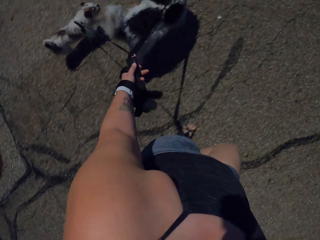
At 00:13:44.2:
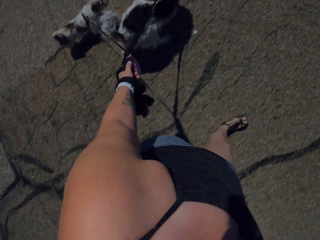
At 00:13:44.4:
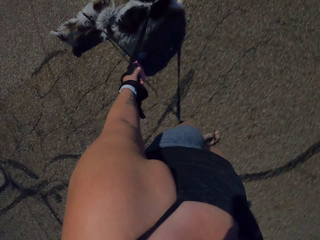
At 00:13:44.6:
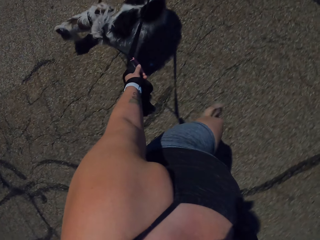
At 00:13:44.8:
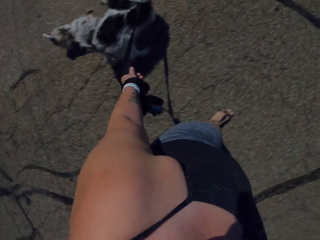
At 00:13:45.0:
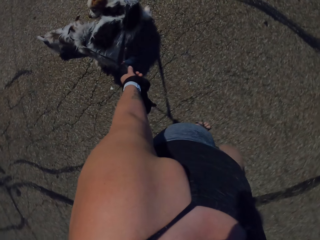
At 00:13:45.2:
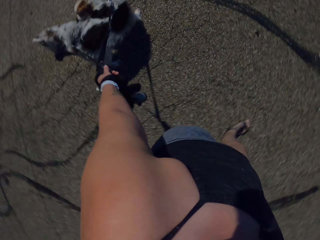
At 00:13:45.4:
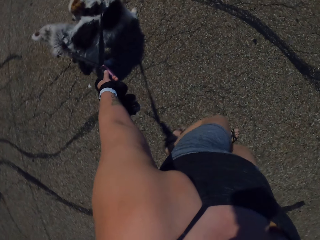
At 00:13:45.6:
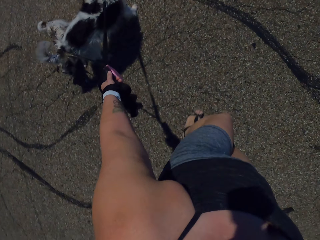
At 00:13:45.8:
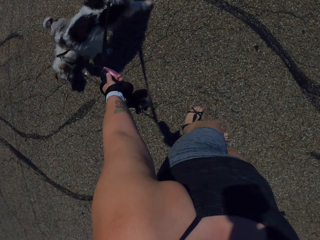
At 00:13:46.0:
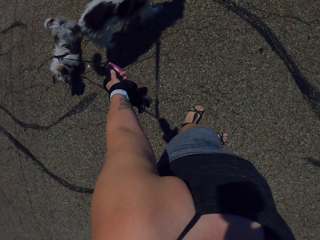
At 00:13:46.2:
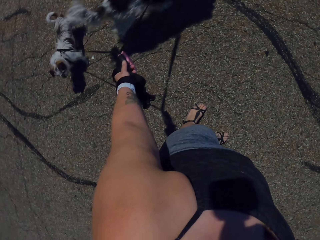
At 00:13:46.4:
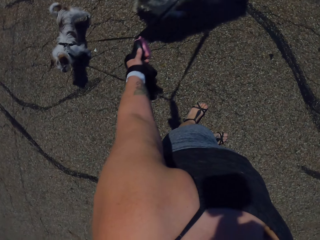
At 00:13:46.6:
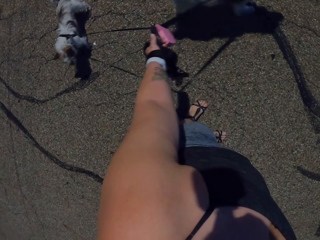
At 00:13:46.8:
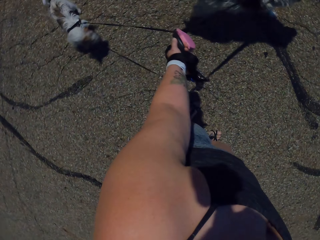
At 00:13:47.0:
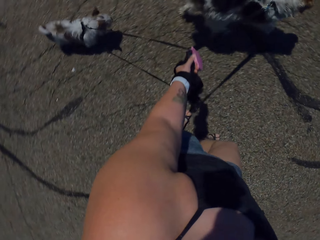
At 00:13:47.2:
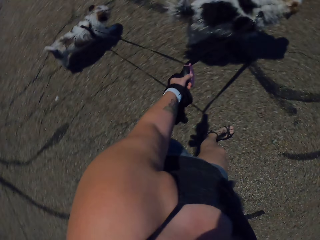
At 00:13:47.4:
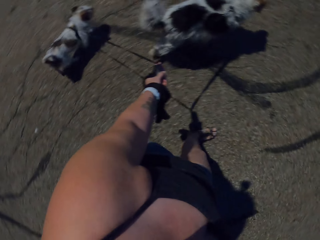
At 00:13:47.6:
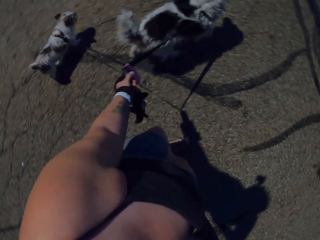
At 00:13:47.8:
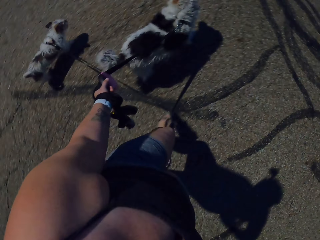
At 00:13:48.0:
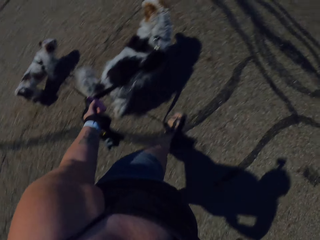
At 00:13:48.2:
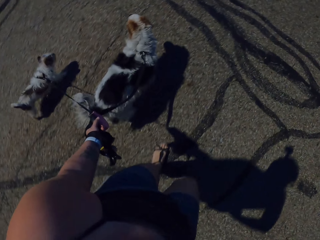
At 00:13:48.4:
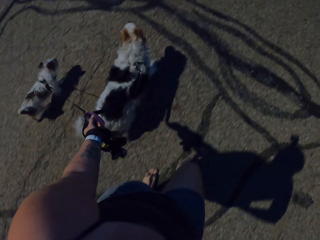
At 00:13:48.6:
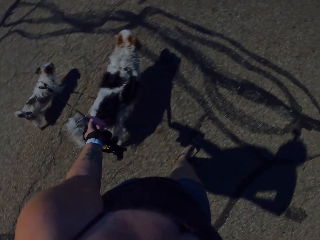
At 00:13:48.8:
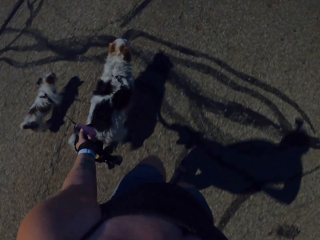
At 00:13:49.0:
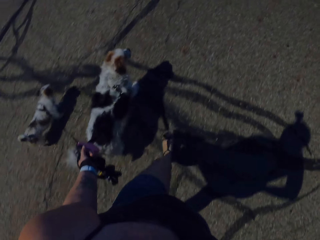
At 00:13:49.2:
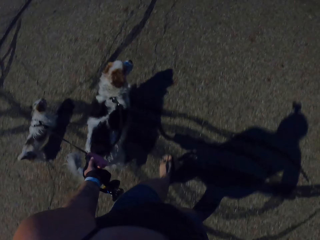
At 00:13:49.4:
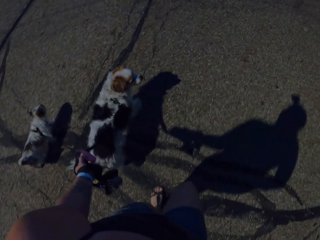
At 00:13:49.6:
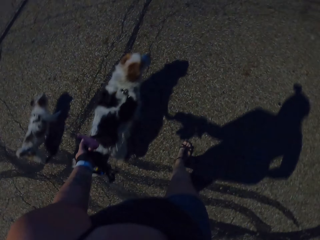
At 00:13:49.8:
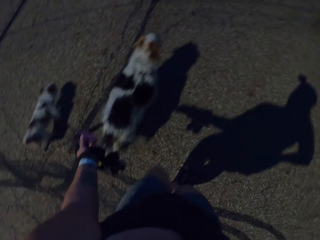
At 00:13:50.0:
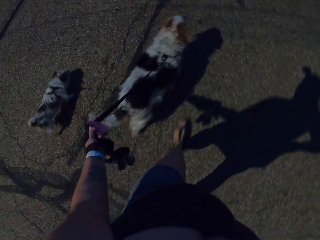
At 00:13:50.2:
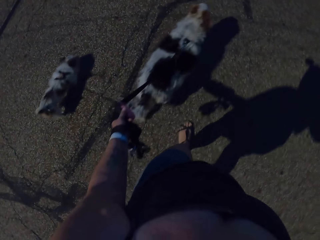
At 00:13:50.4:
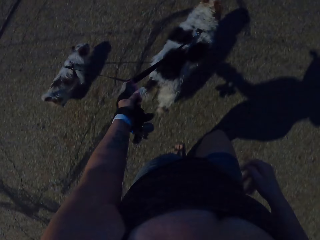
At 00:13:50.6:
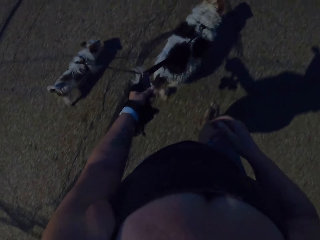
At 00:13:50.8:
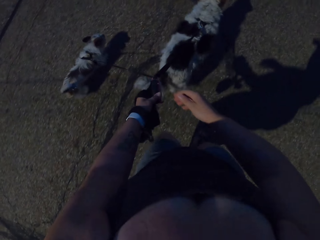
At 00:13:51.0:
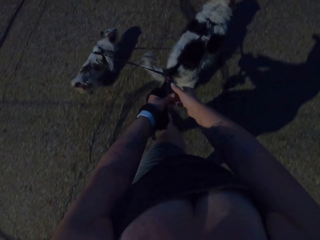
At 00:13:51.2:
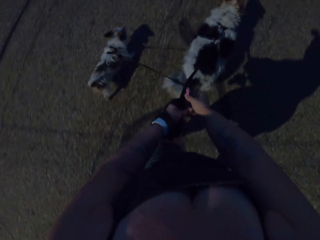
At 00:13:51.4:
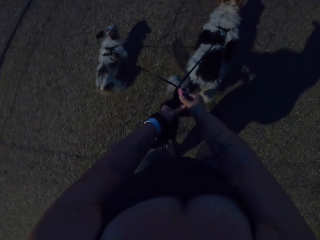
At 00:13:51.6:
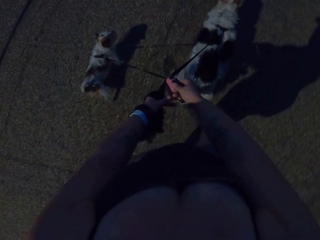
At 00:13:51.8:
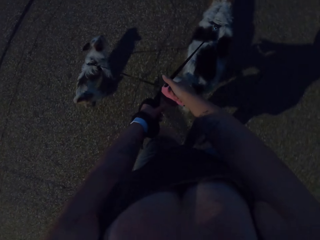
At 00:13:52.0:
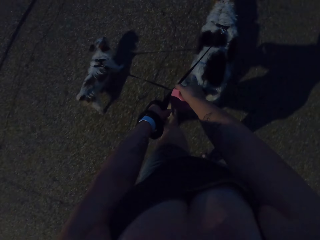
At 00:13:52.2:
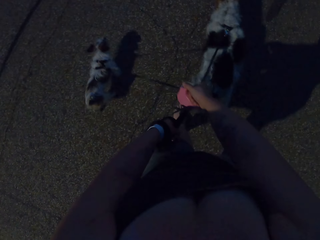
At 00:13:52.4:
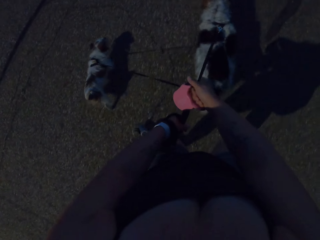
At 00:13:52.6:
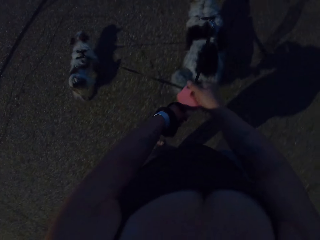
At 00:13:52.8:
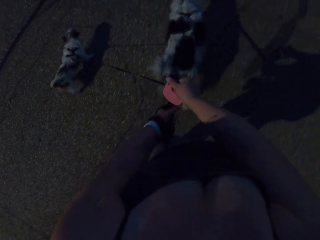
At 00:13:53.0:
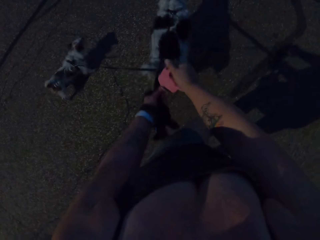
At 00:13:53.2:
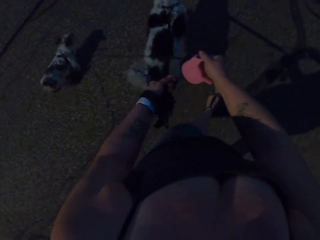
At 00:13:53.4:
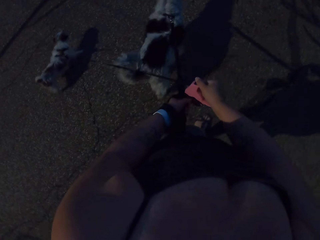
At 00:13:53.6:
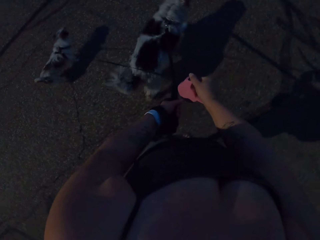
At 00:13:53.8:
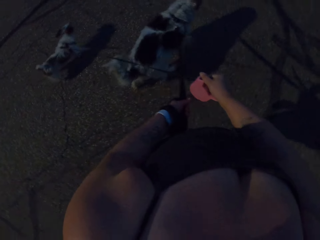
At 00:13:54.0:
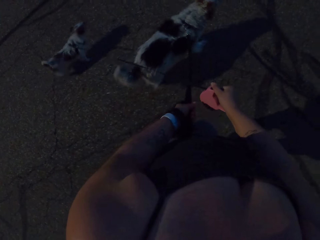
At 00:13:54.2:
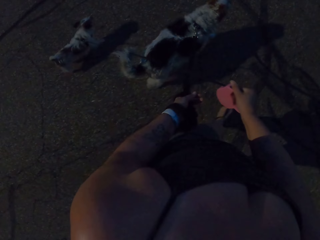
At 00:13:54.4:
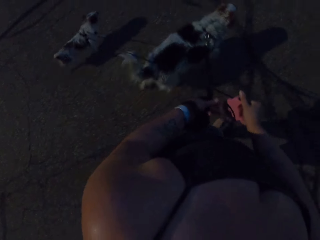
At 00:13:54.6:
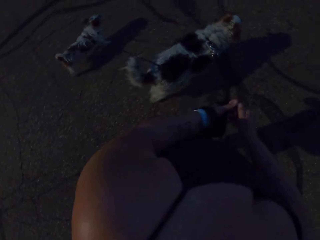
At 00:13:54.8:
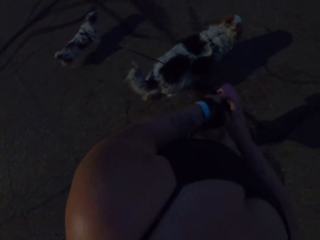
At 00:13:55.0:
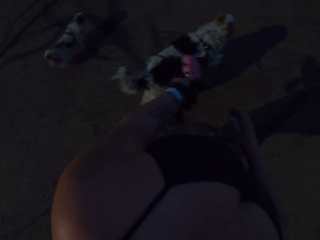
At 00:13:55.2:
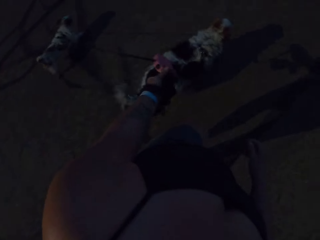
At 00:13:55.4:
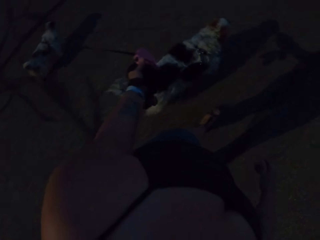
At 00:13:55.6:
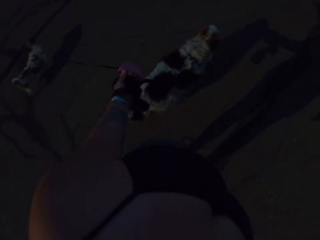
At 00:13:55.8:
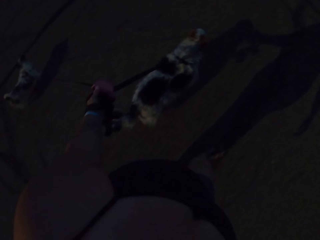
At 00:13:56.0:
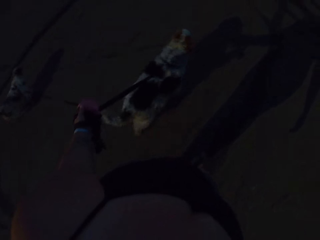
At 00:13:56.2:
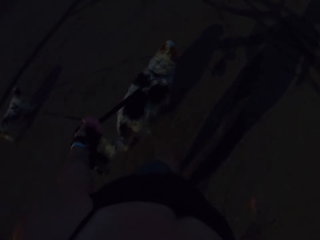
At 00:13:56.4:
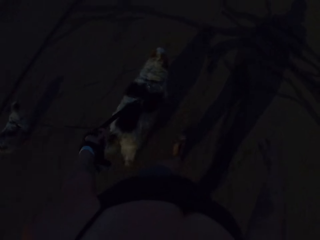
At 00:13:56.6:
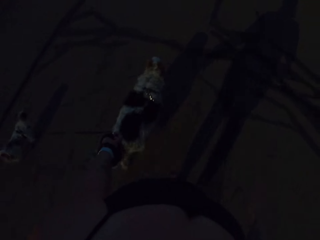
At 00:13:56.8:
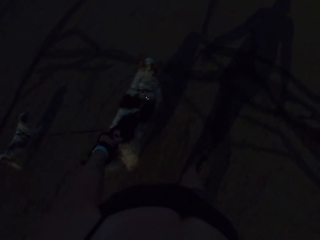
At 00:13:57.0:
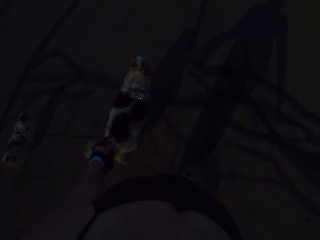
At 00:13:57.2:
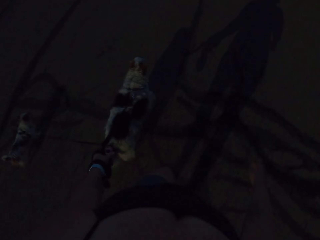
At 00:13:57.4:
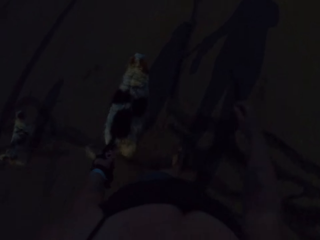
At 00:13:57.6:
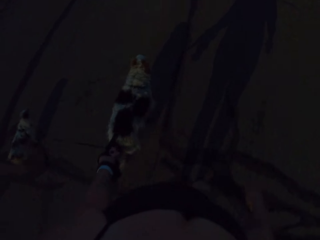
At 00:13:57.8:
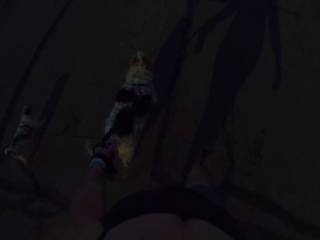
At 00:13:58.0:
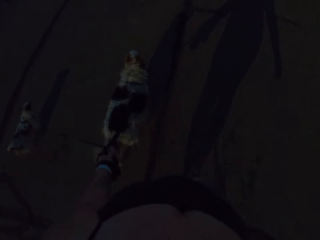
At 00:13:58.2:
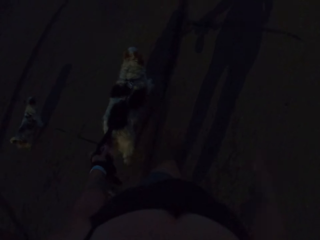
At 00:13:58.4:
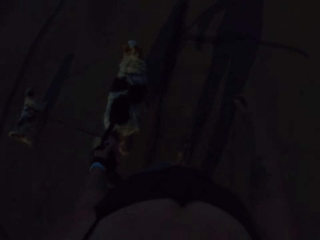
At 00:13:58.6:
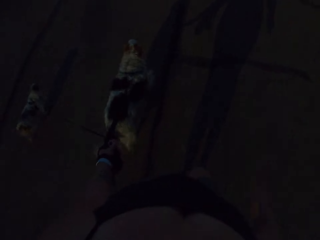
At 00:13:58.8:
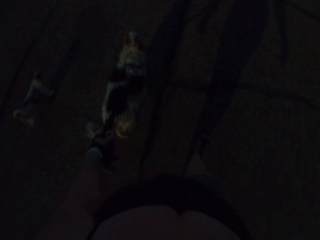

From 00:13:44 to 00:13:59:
The camera wearer stops. She walks on the road with dogs. She takes a dog leash with her right hand. She takes the dog leash with her left hand.

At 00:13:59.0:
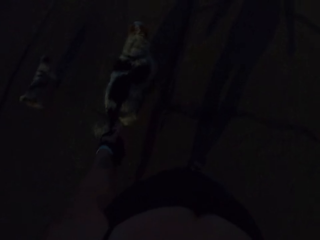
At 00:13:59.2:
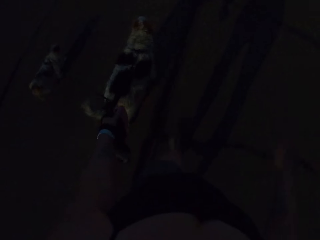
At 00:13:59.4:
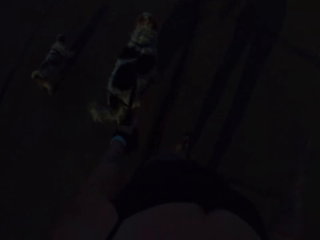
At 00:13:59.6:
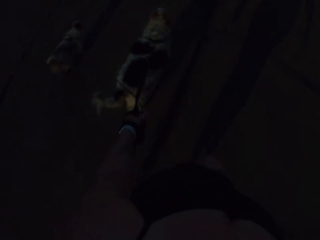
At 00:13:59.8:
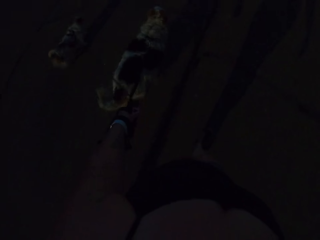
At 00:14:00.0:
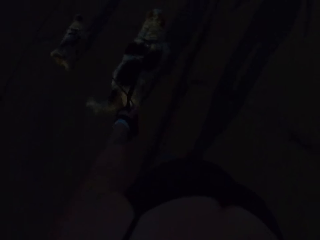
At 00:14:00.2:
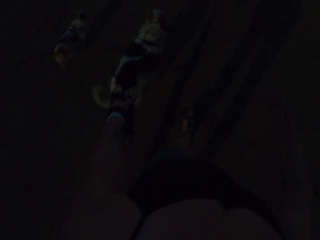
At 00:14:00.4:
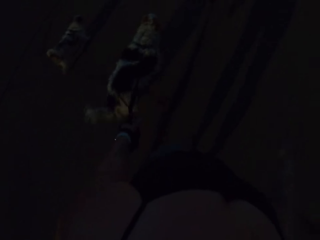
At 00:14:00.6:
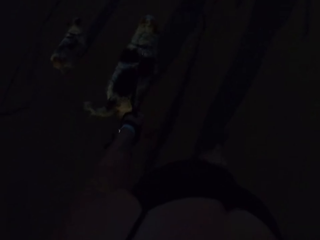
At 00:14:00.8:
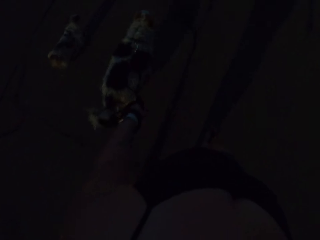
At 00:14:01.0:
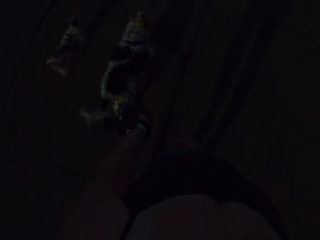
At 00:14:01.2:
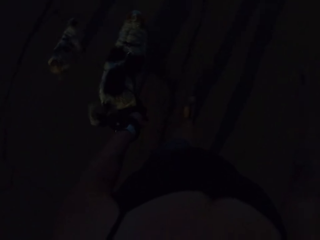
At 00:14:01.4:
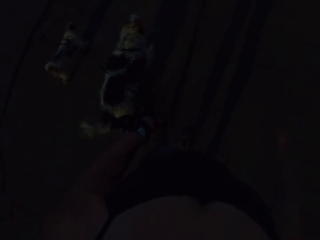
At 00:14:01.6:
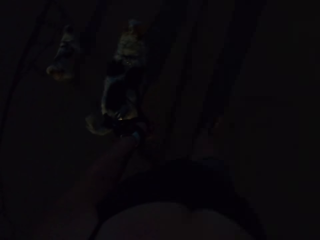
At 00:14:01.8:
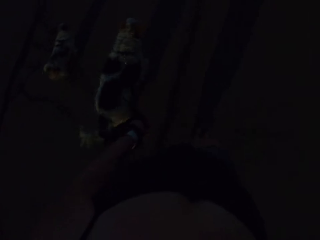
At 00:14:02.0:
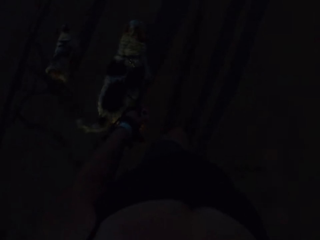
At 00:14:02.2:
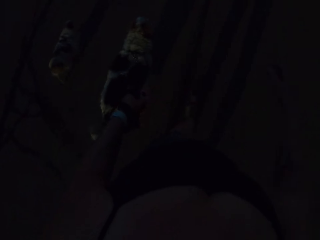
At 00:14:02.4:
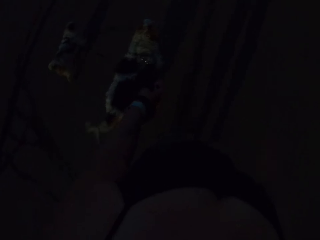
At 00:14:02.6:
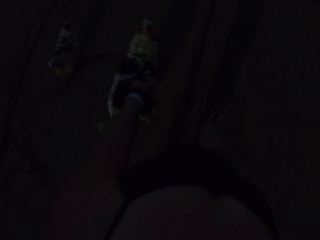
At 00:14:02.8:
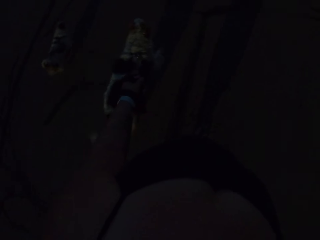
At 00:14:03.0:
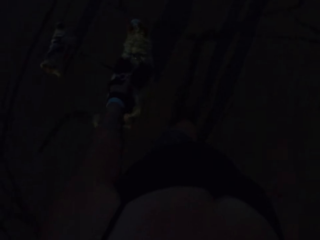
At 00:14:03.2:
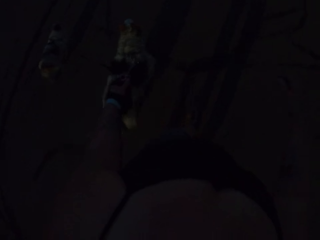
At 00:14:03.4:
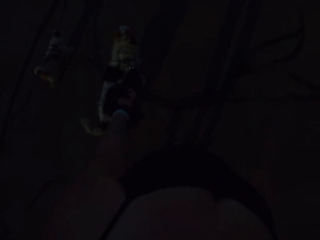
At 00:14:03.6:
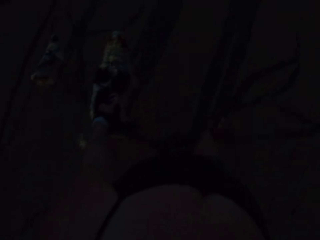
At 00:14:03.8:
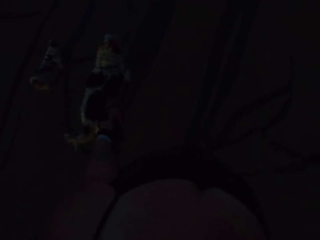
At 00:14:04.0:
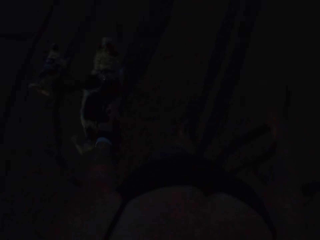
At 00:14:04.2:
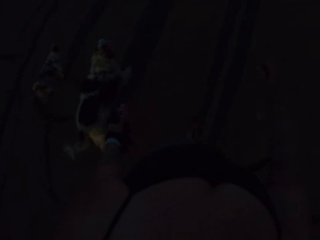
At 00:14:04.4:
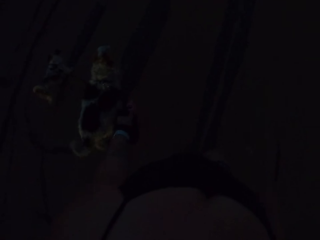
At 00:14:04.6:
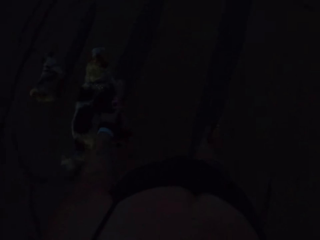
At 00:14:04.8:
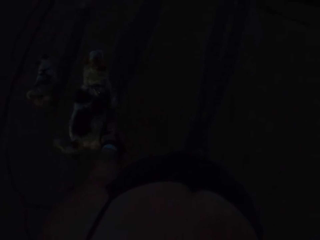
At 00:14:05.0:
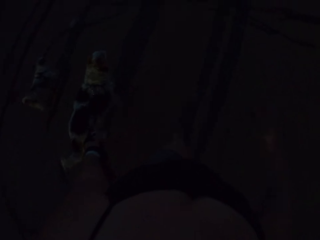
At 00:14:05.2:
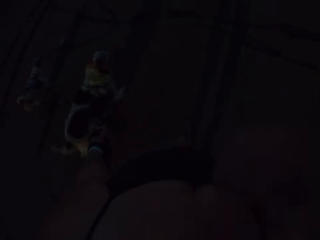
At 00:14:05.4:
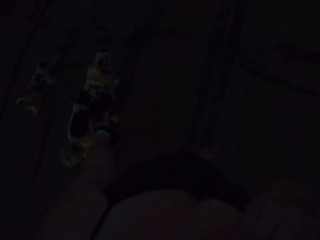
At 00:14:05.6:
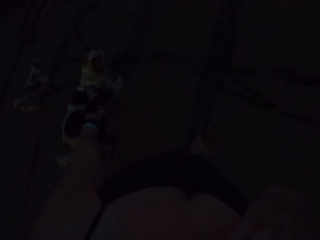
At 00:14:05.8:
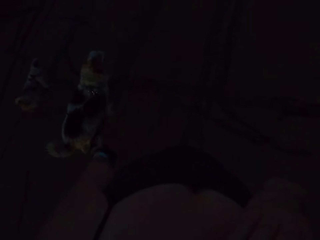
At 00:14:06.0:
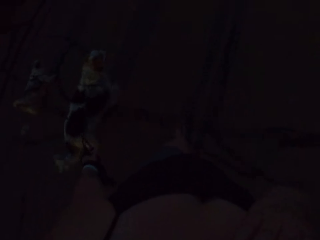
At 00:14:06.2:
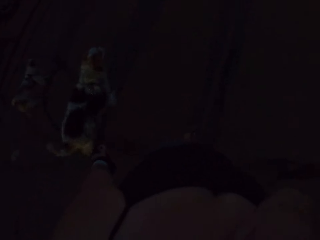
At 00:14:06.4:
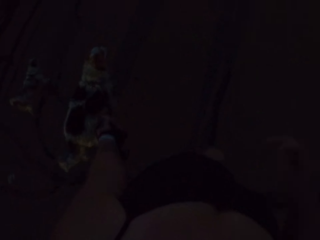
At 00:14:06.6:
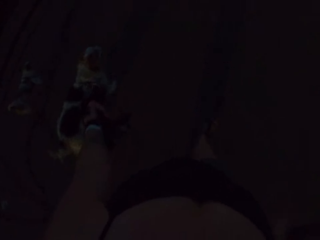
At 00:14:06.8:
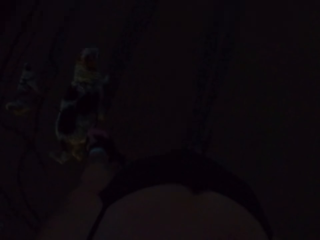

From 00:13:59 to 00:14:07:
The camera wearer touches her face.
